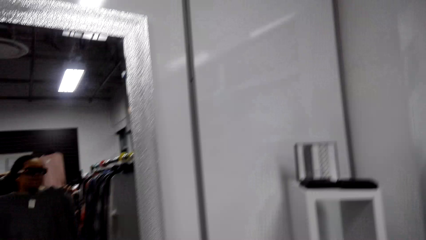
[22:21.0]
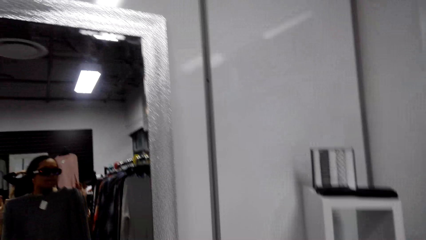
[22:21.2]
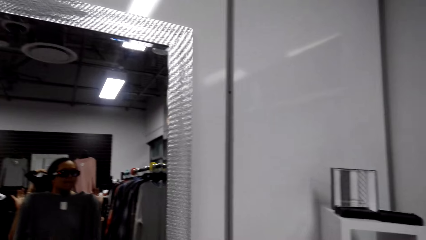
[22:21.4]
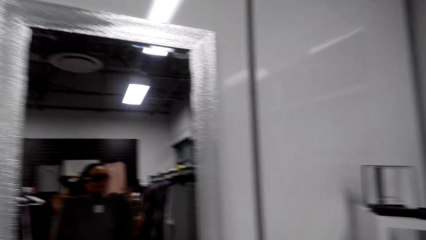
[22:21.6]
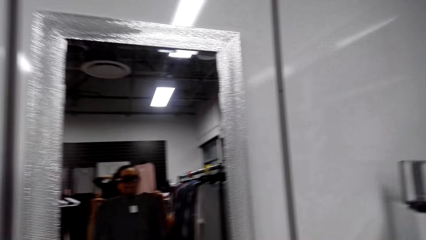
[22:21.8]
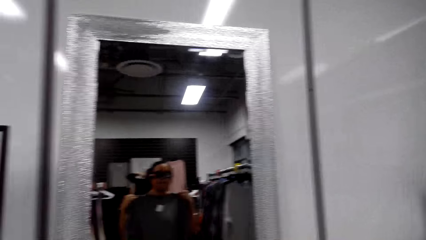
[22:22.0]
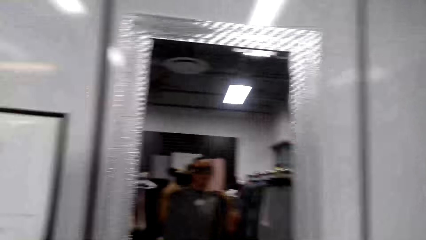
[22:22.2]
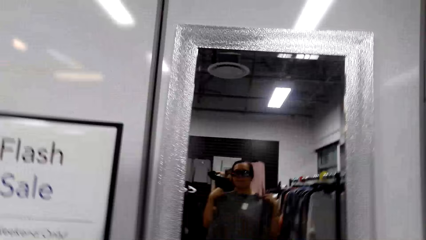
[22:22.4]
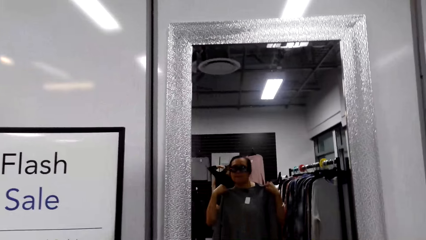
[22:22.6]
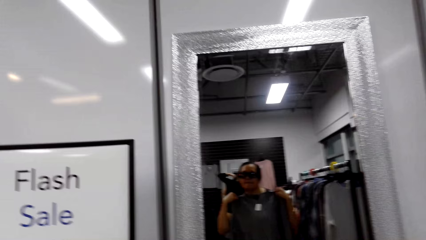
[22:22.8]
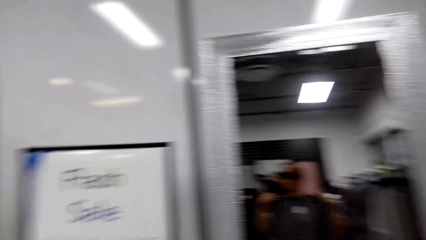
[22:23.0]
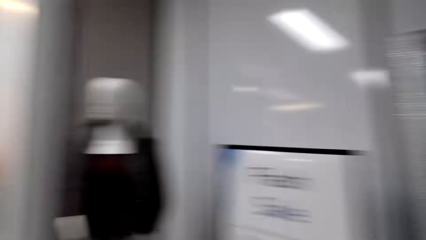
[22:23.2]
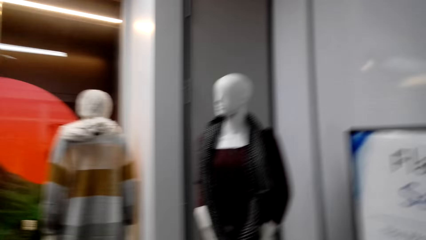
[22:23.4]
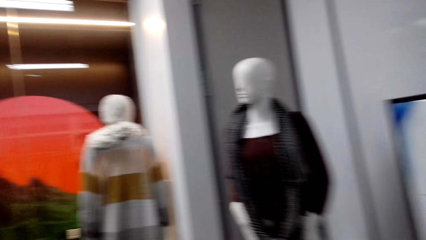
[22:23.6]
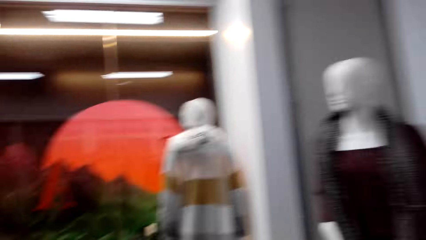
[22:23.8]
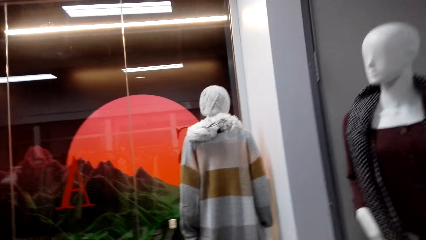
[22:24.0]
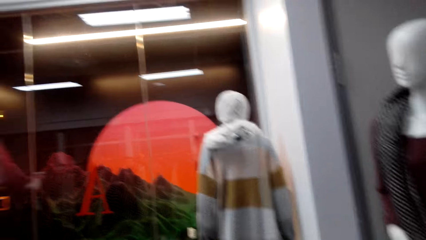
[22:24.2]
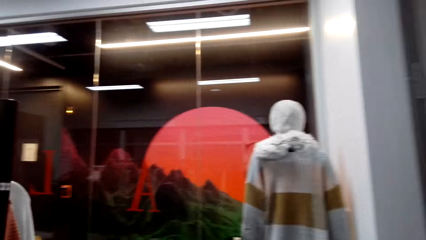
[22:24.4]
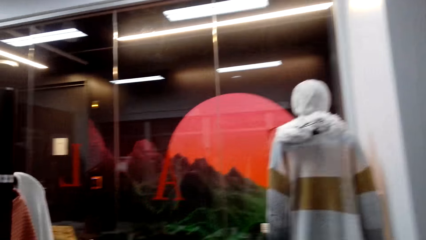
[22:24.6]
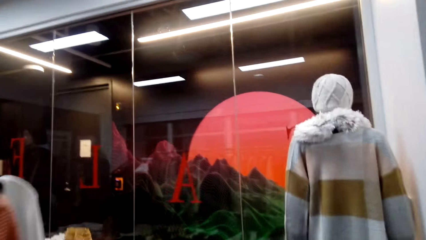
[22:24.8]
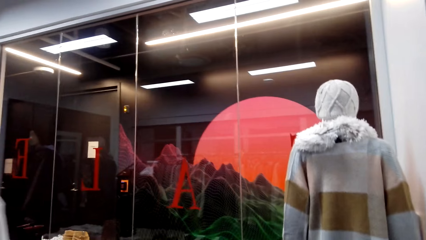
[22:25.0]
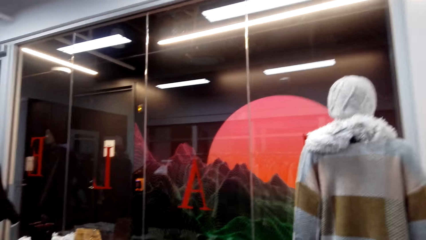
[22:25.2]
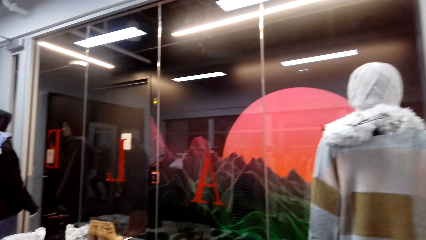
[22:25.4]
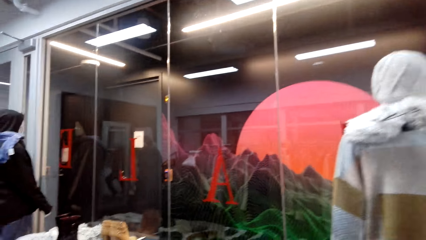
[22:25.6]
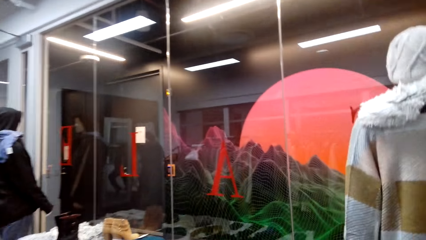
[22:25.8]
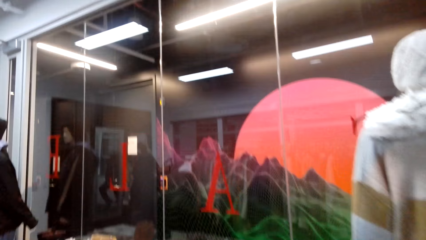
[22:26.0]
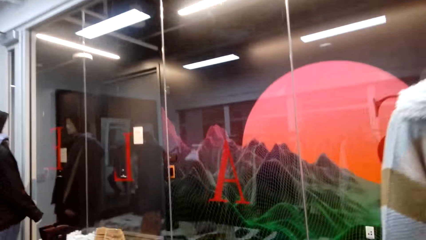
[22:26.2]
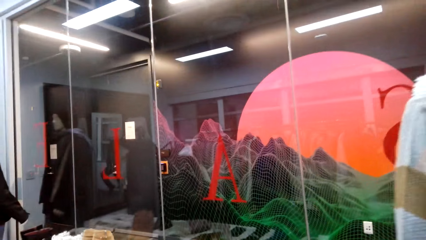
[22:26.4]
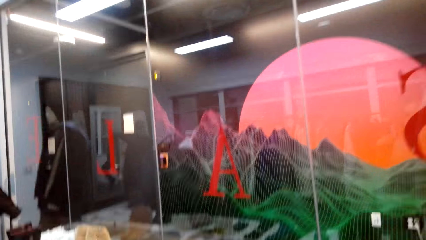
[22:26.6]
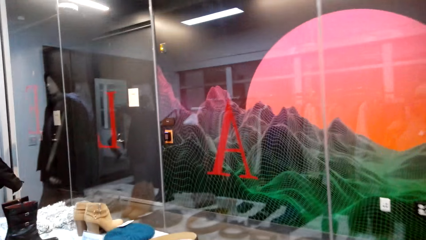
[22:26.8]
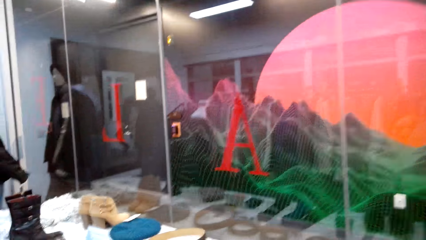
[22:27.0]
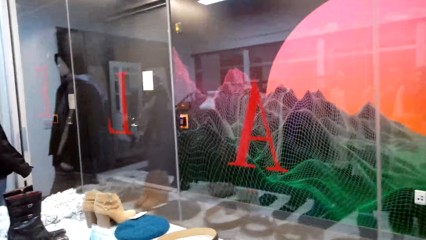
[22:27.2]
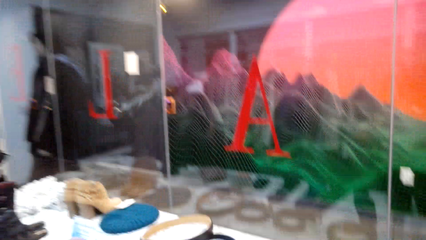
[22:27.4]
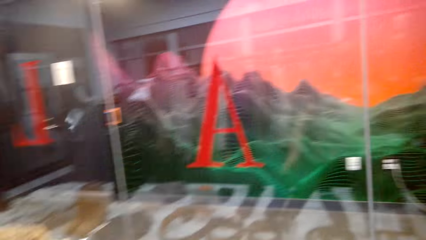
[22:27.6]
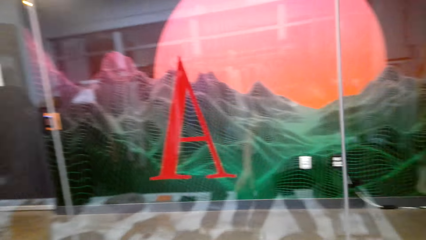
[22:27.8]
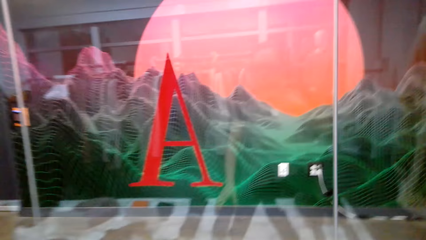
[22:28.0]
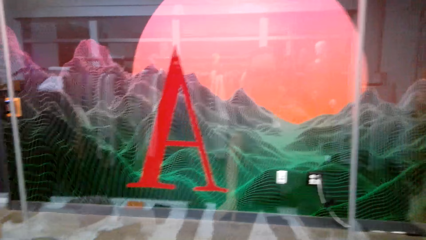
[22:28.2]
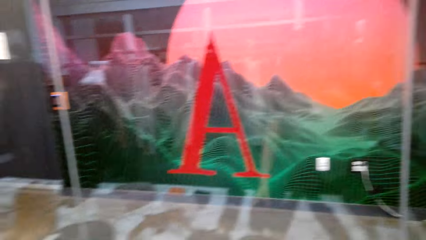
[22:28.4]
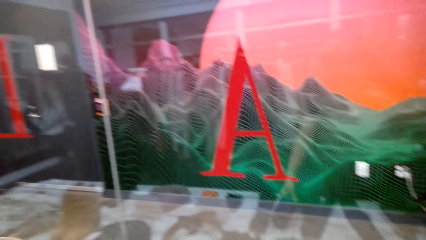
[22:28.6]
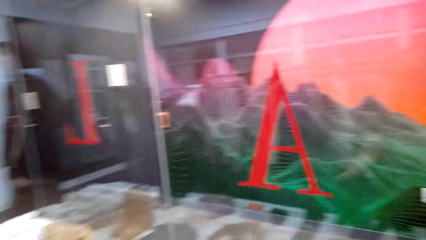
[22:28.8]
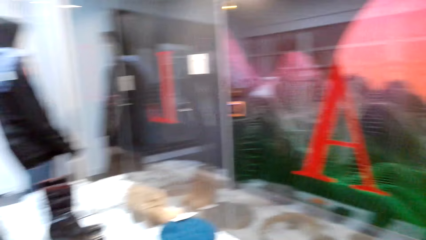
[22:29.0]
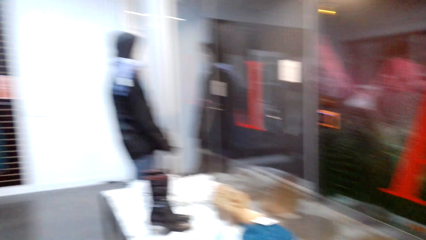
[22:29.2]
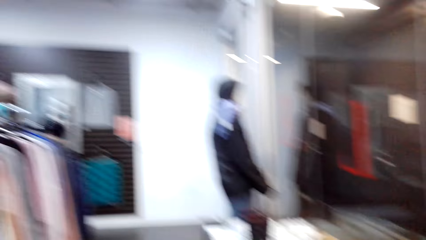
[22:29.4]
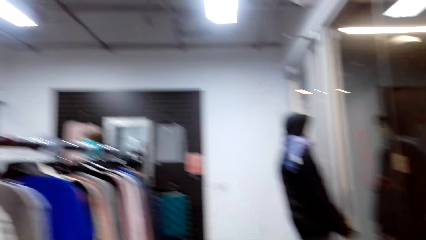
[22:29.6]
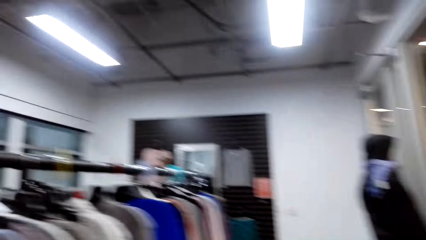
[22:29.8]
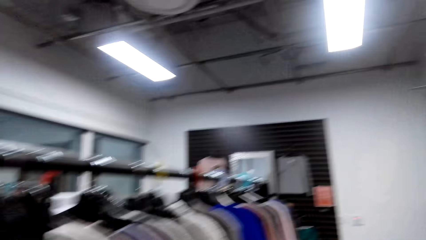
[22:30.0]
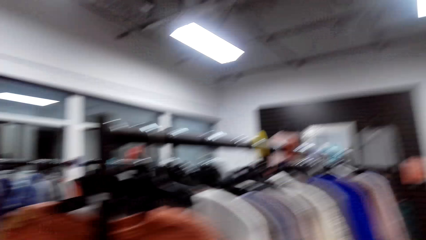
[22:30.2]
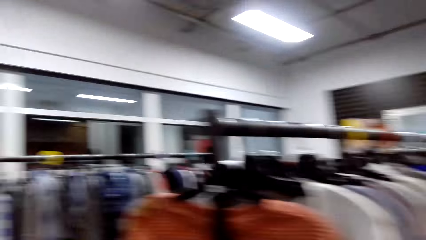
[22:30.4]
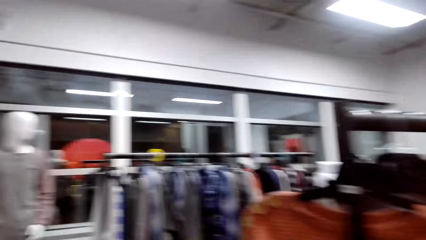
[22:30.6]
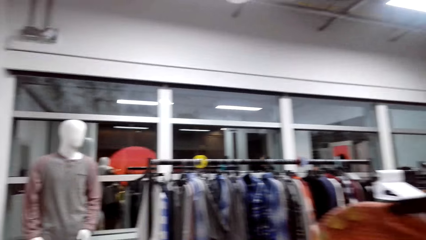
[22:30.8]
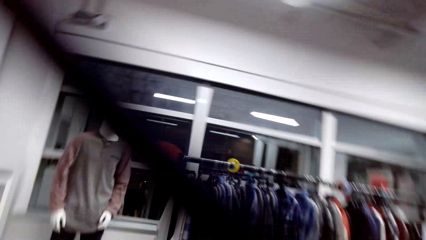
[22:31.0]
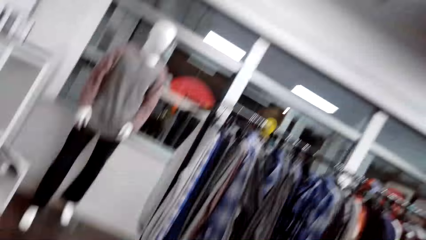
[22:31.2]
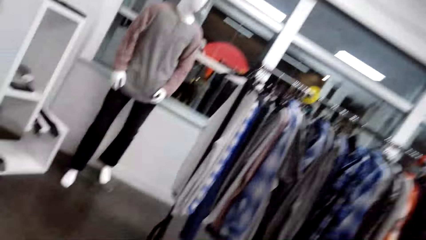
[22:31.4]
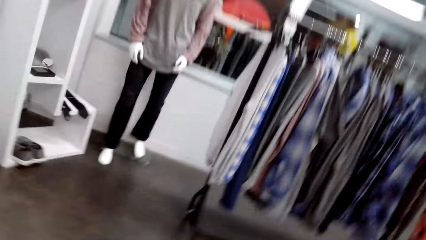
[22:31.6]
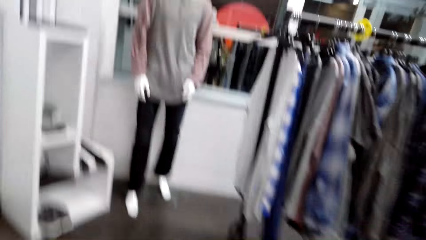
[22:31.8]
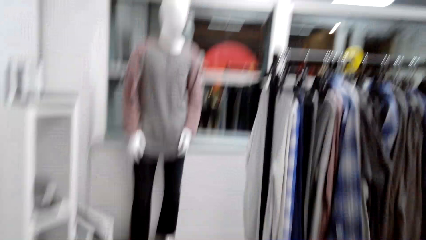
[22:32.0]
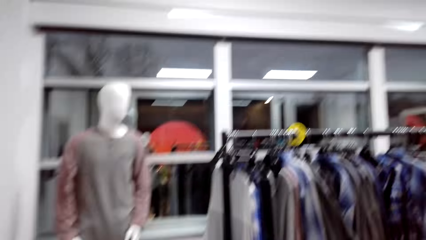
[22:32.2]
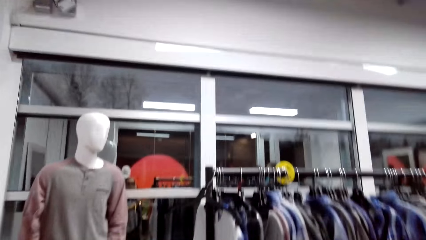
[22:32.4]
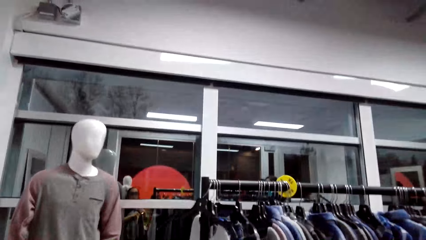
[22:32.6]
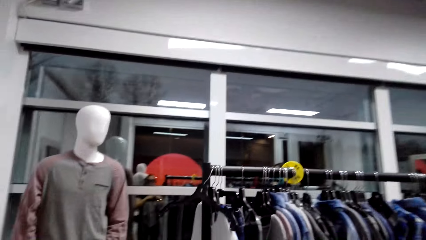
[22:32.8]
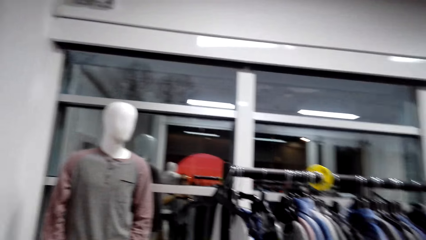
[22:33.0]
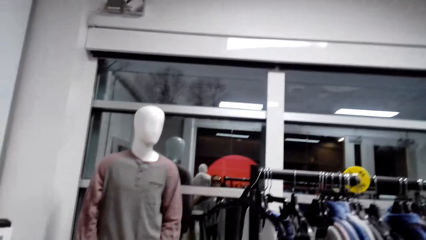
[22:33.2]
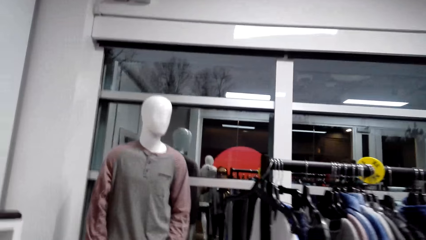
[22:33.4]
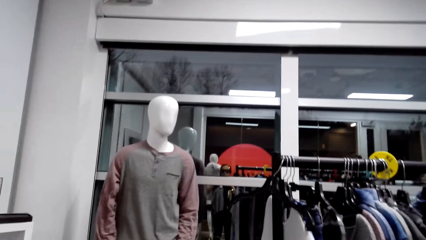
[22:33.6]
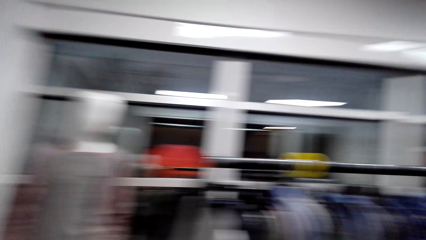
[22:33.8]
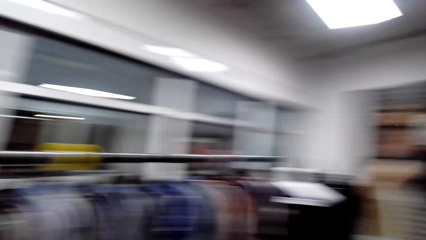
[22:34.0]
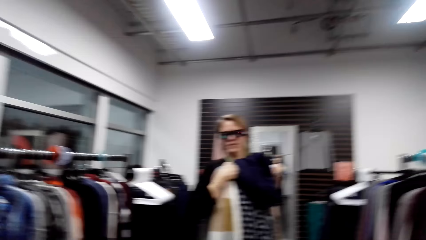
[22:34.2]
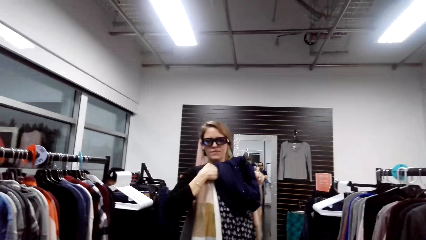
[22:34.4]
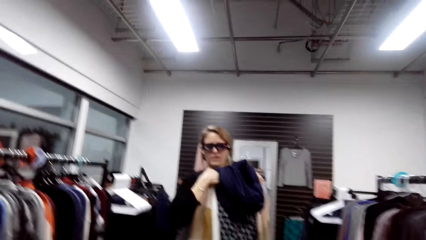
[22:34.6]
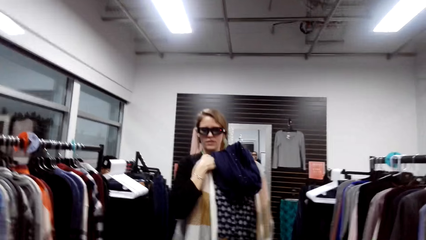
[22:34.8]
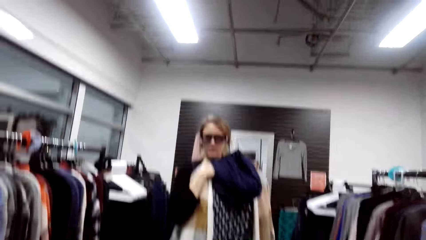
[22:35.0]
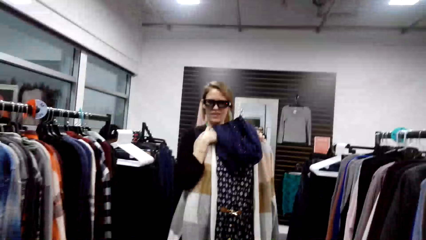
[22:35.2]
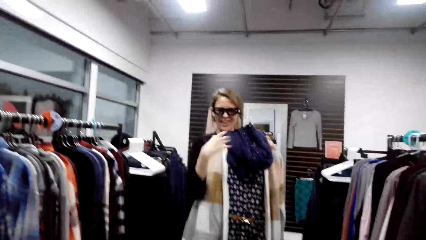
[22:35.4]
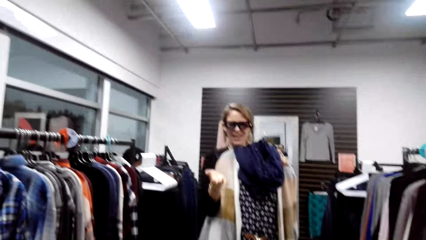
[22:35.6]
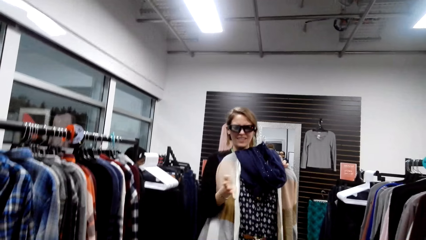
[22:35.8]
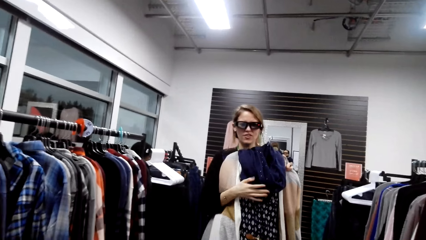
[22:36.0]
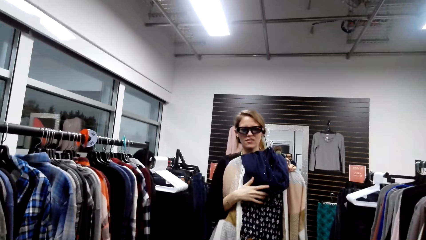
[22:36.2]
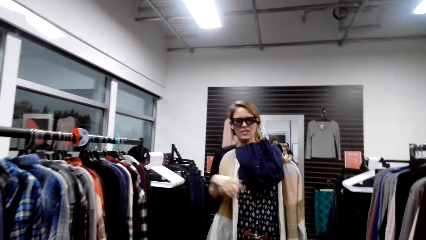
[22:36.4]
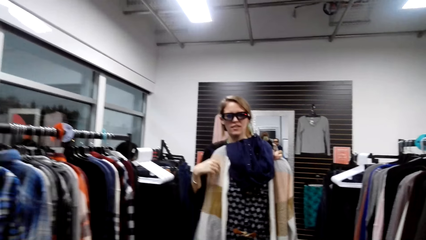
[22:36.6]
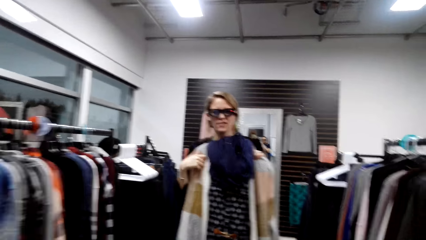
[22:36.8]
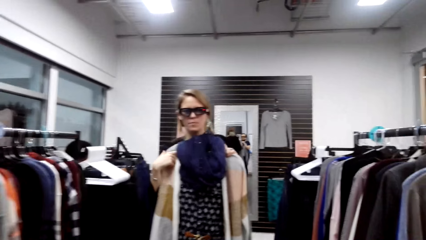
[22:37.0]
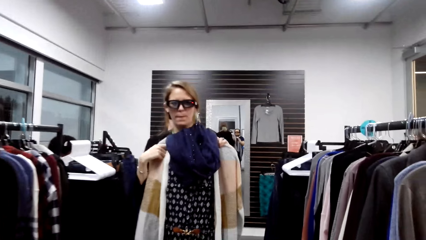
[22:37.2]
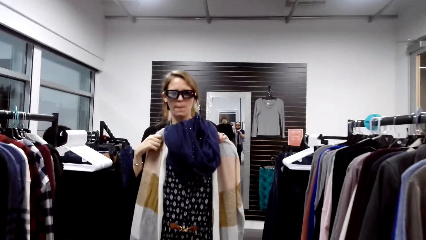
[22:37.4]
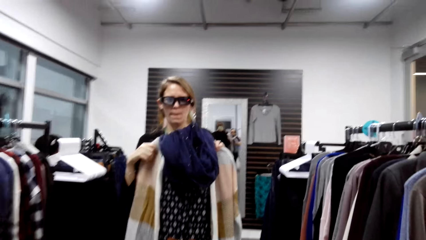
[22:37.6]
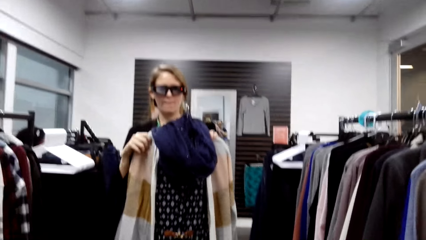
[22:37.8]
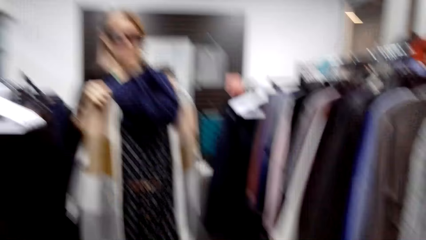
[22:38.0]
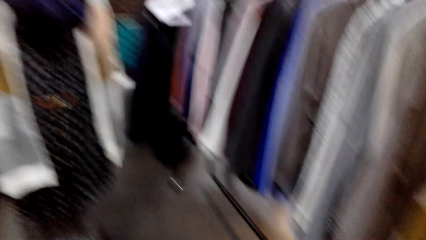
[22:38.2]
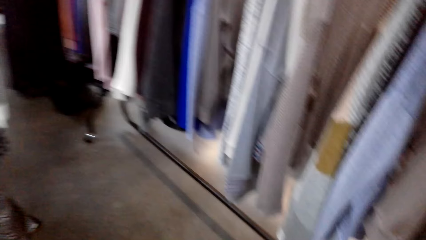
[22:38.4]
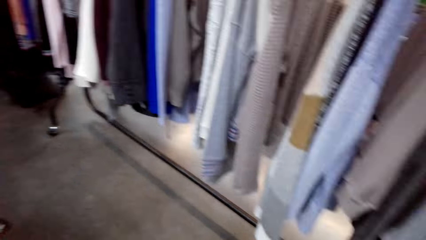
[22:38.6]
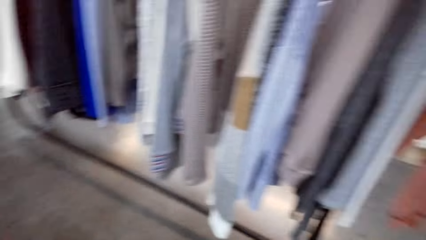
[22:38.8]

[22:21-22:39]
The camera wearer walks around. A woman laughs. The camera wearer walks. The woman talks and moves her hand. The camera wearer talks.
